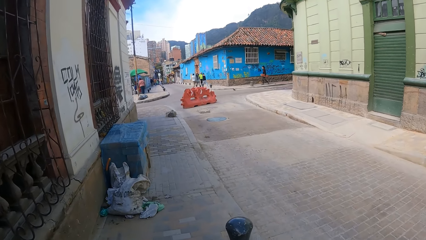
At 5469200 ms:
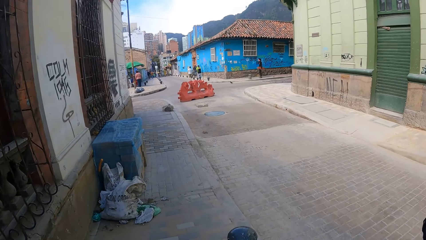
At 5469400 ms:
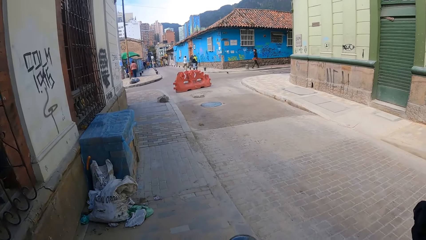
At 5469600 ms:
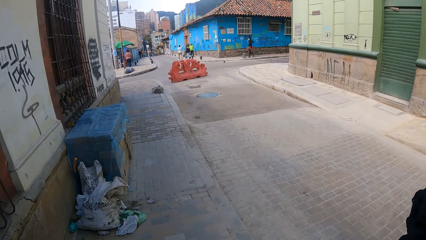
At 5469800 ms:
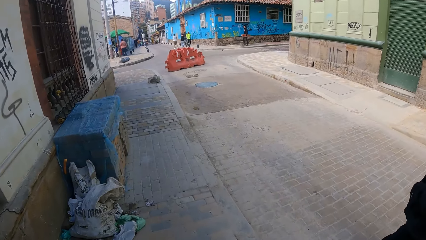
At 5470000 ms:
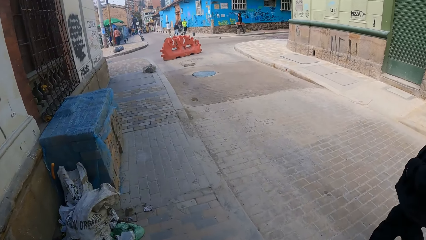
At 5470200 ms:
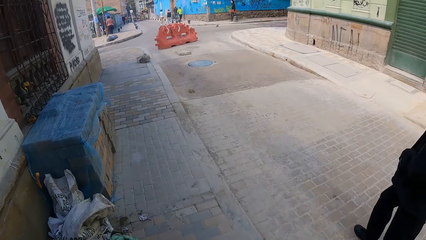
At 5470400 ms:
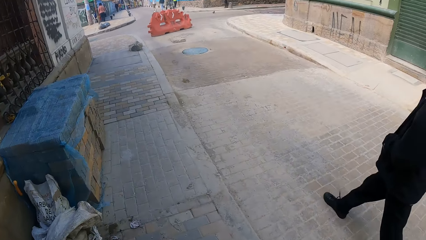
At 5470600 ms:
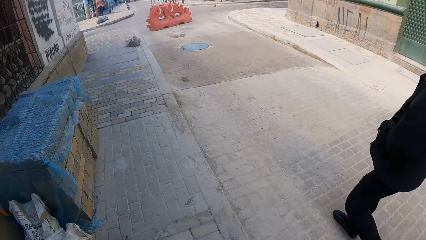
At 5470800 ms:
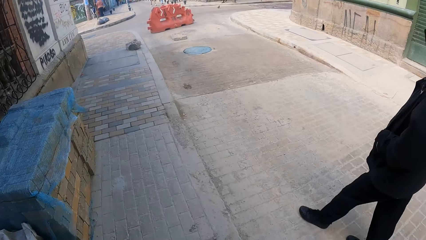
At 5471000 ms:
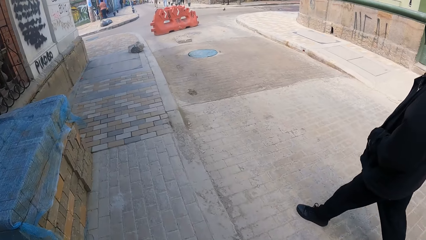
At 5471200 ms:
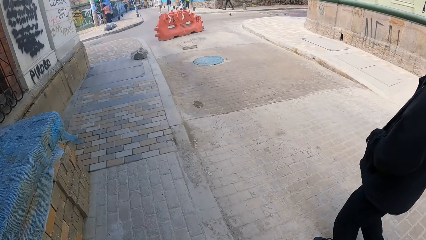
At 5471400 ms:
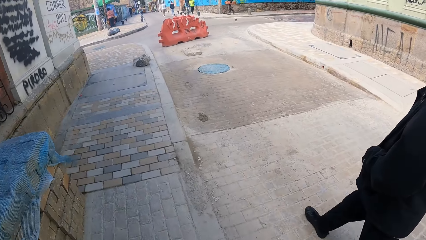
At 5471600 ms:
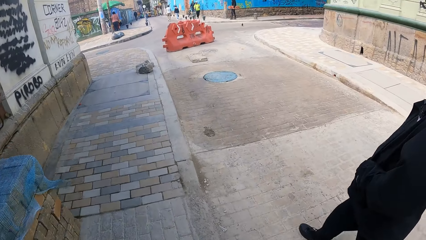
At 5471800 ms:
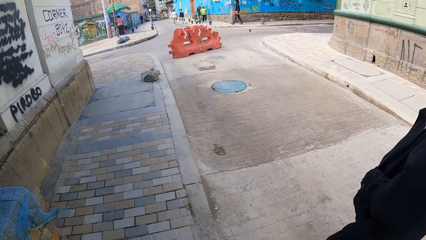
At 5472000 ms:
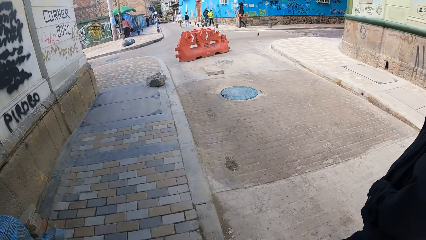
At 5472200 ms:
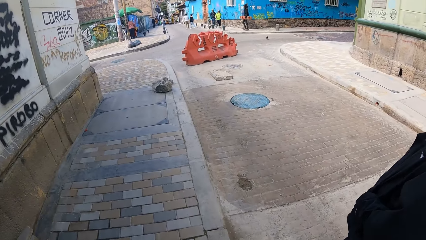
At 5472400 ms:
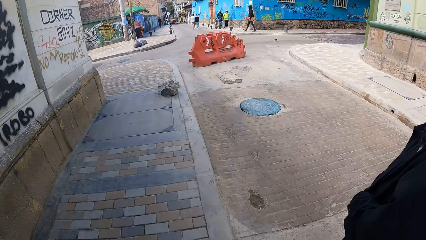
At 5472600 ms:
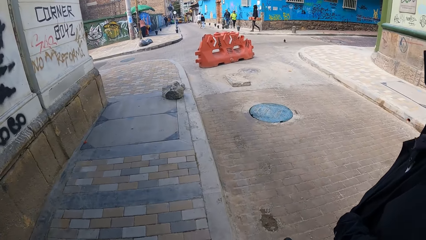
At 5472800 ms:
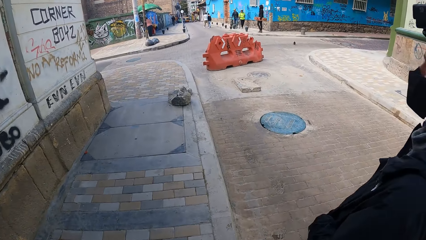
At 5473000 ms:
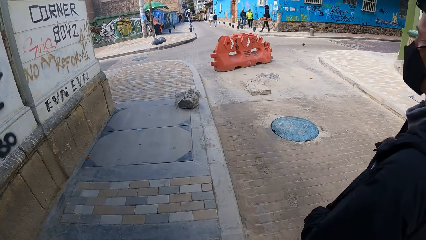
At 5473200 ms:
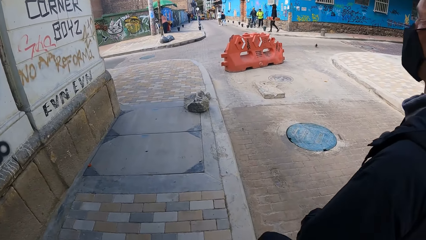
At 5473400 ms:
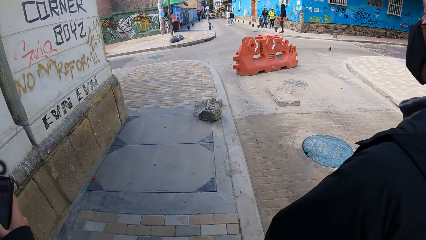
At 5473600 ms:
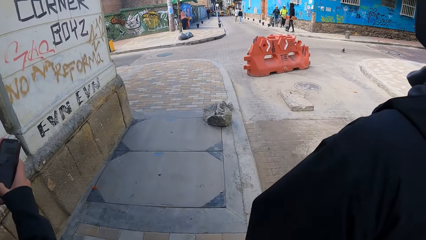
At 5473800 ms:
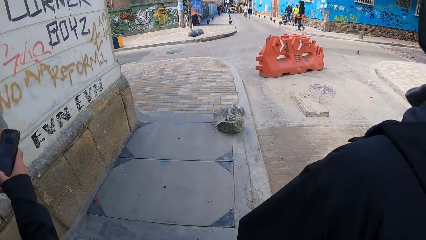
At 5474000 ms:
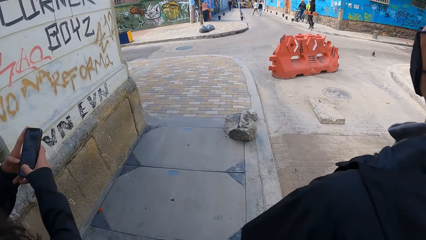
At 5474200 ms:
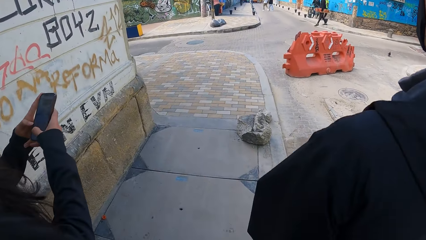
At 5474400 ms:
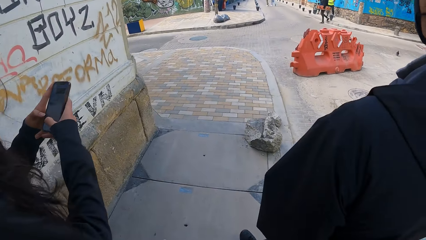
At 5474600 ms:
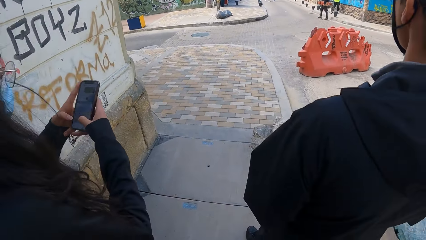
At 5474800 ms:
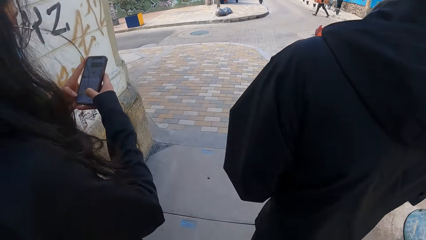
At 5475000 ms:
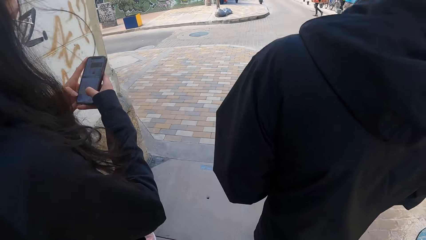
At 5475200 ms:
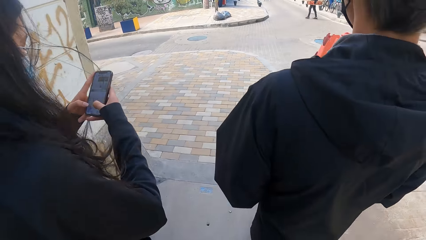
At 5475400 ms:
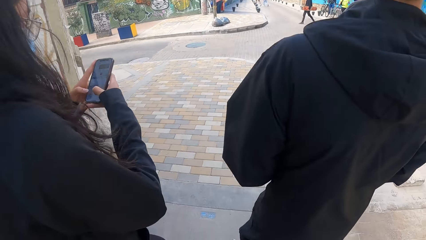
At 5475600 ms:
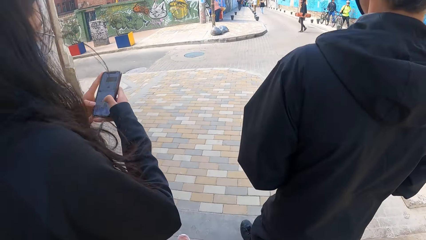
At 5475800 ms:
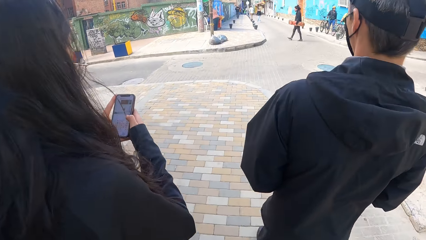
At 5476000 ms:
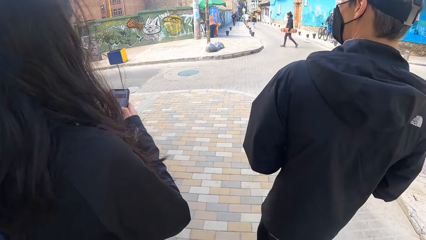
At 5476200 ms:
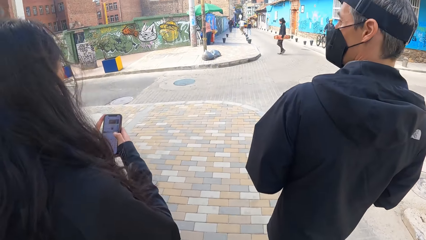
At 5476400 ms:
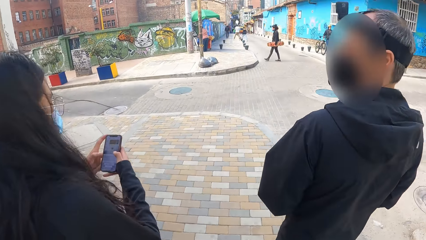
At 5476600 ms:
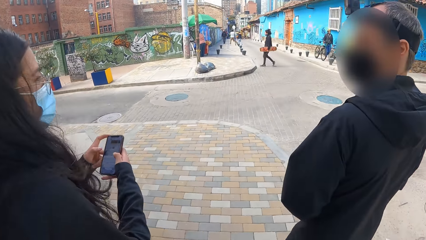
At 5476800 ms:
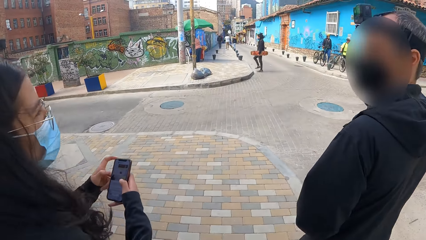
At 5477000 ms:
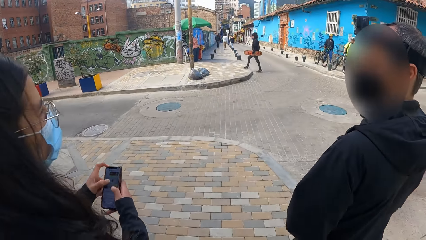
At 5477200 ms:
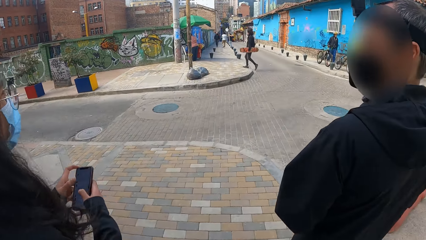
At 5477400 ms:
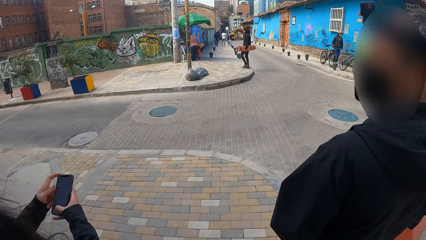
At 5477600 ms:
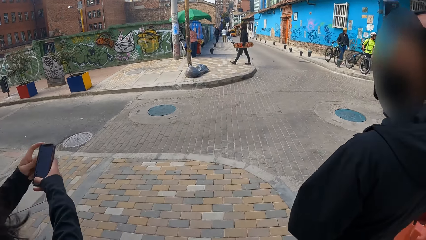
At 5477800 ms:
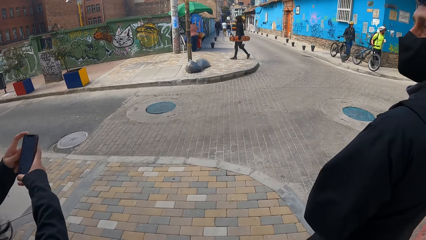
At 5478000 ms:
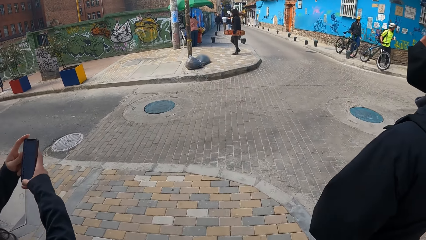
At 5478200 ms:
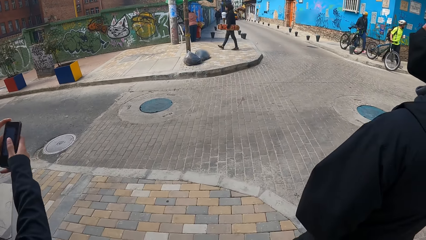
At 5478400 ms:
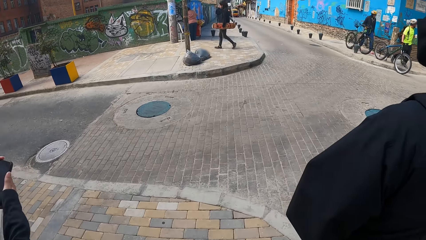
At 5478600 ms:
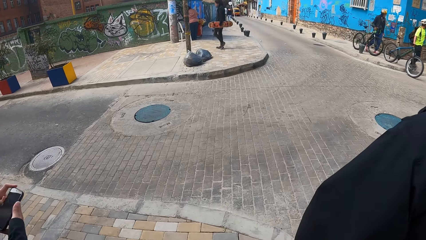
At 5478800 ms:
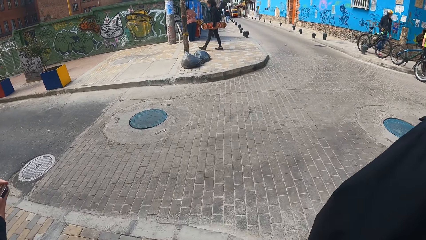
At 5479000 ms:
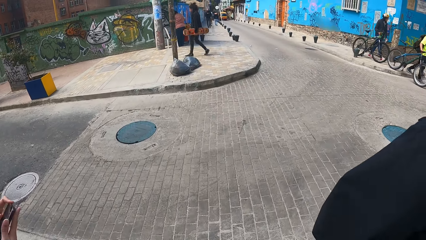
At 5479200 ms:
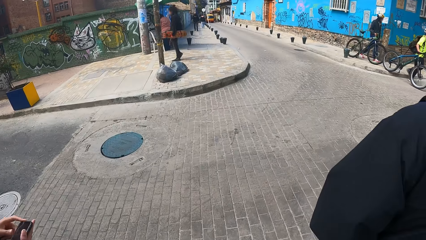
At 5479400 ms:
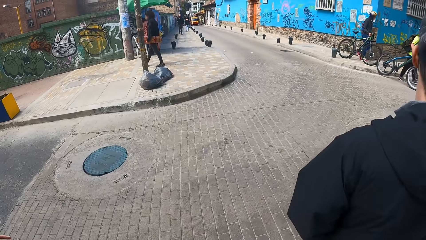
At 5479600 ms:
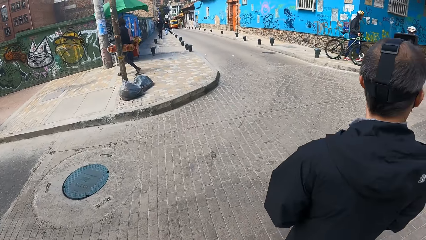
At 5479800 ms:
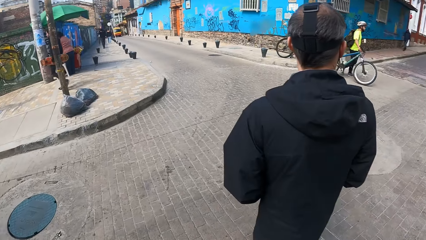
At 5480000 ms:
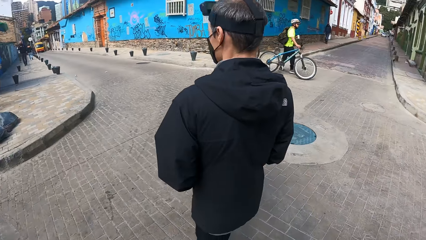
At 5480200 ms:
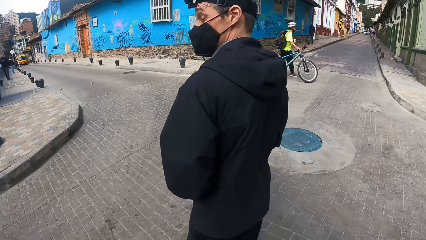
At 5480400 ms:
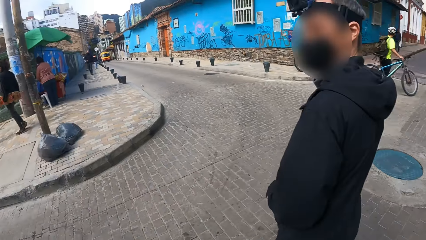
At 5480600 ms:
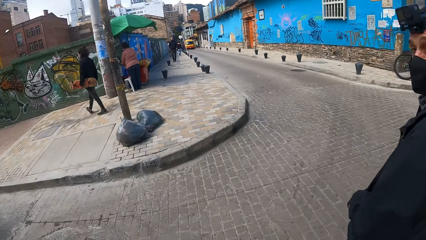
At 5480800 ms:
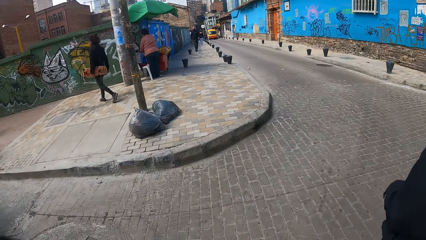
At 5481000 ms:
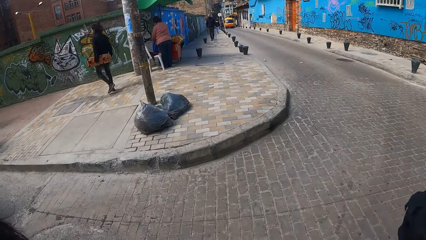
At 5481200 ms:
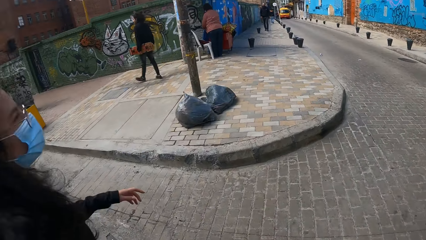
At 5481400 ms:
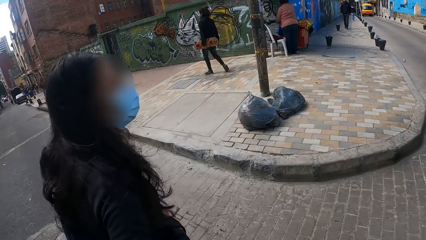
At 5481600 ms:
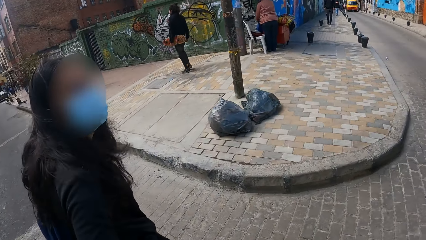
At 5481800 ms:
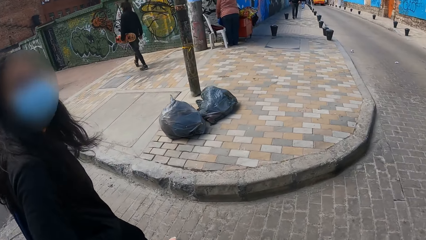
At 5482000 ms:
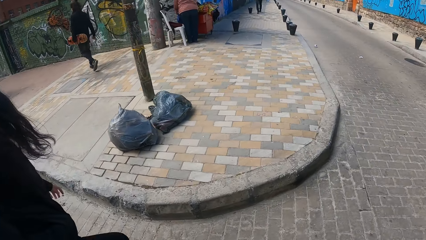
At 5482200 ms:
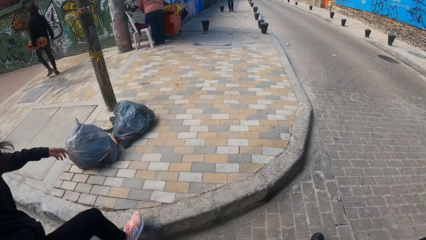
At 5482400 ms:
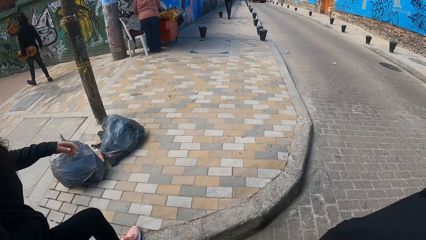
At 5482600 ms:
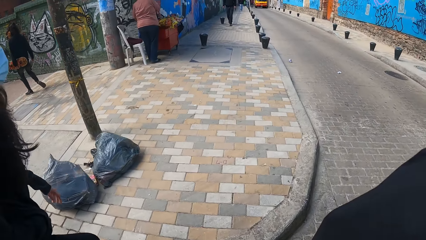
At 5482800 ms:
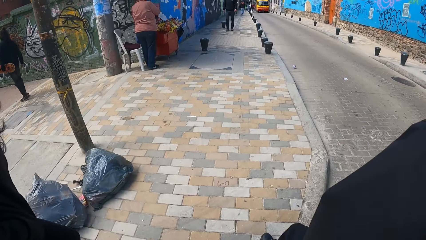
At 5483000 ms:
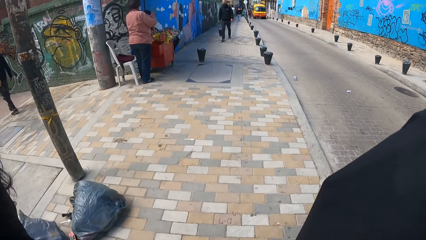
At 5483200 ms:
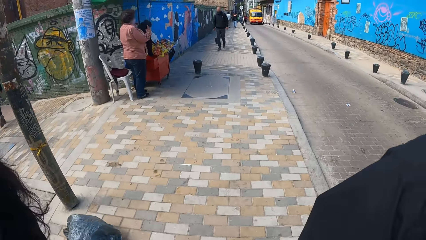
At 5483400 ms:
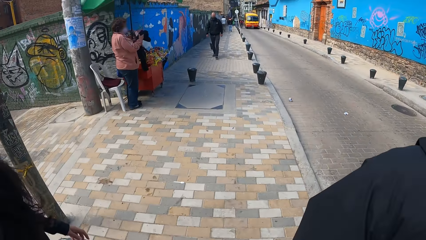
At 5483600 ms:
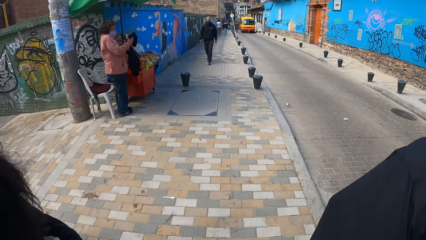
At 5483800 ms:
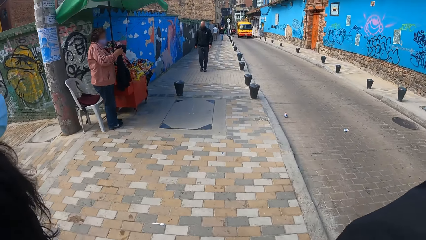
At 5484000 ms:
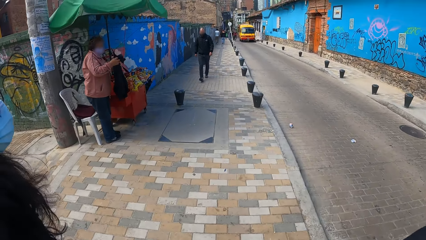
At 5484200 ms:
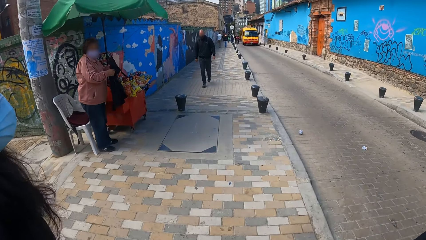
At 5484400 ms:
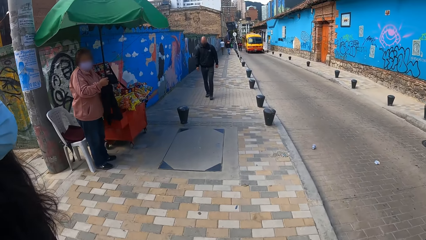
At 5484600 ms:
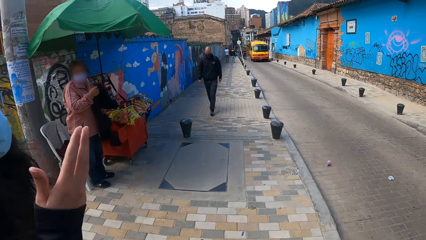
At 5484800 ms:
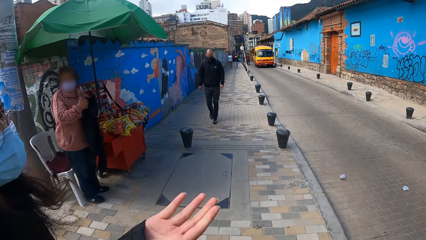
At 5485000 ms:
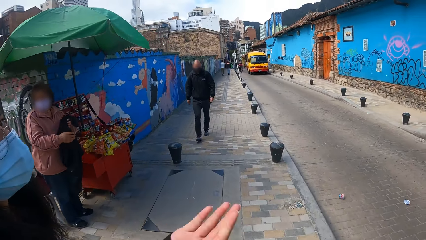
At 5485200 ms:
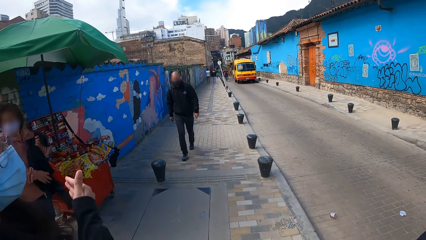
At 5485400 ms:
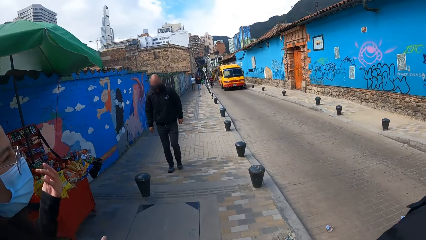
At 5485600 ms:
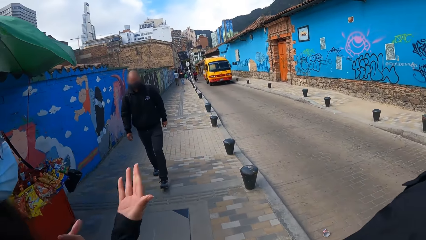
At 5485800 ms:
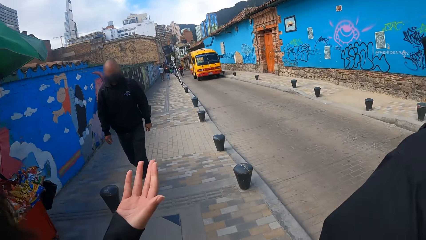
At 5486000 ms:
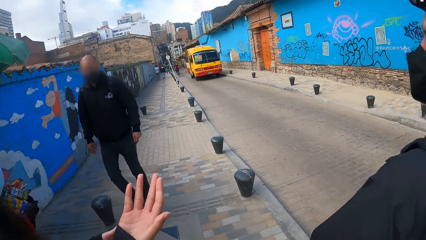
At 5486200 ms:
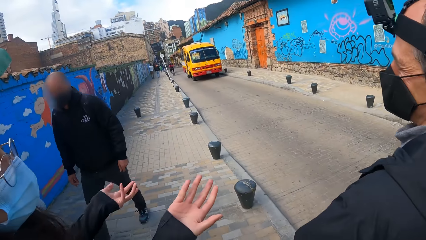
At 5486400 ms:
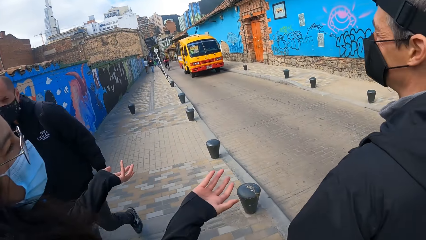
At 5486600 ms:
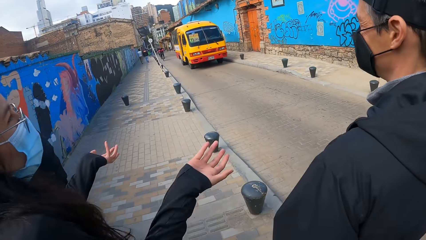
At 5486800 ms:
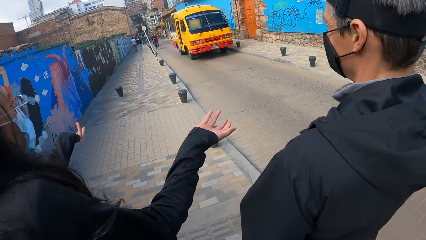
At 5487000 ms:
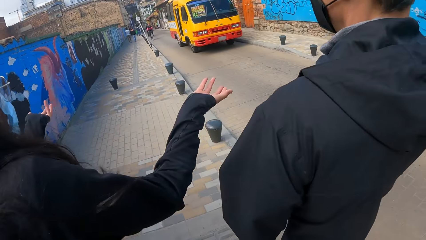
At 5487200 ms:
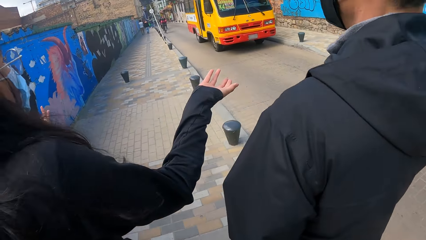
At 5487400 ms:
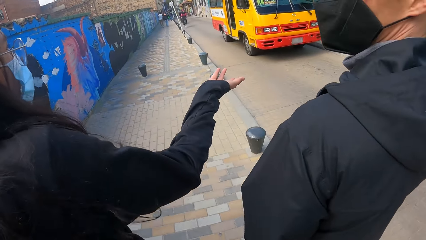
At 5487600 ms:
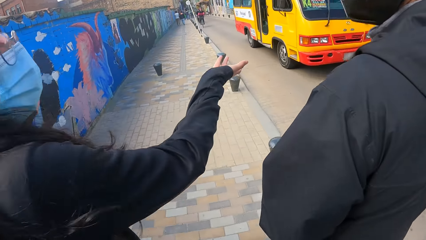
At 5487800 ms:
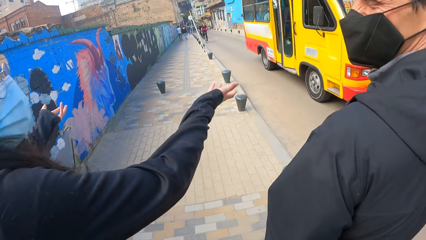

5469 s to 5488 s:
The woman, the man and the camera wearer walk on a walkway. The woman gesticulates with her right hand, interacts with the man and gesticulates with both hands. Another man walks past the woman, the first man and the camera wearer. The camera wearer walks on the pavement.
